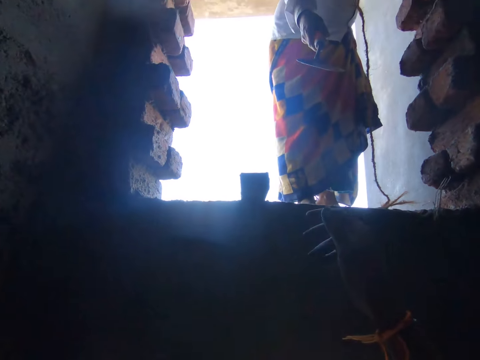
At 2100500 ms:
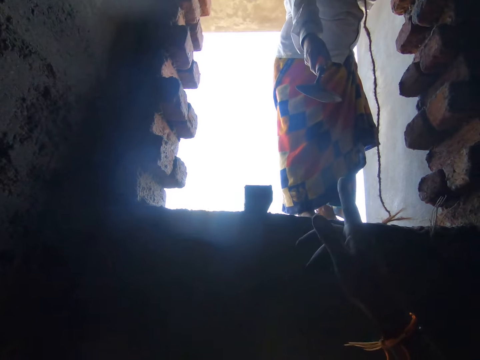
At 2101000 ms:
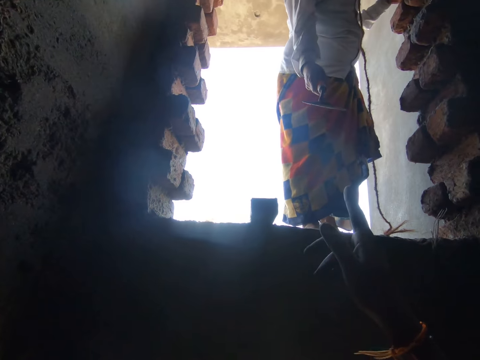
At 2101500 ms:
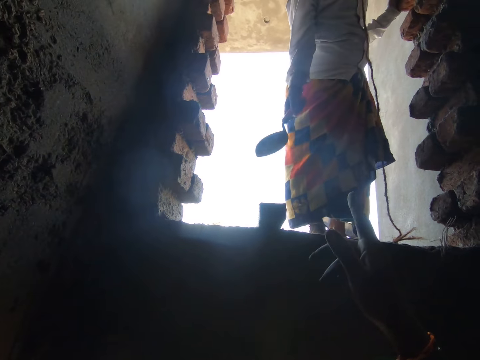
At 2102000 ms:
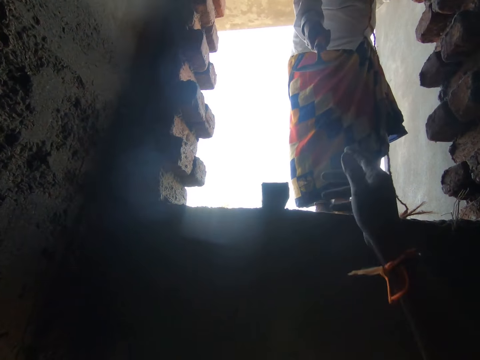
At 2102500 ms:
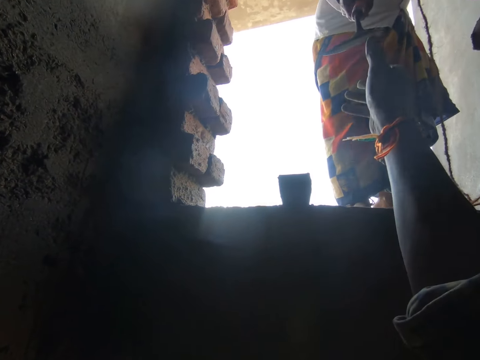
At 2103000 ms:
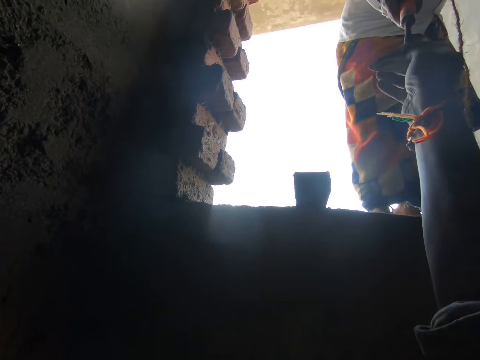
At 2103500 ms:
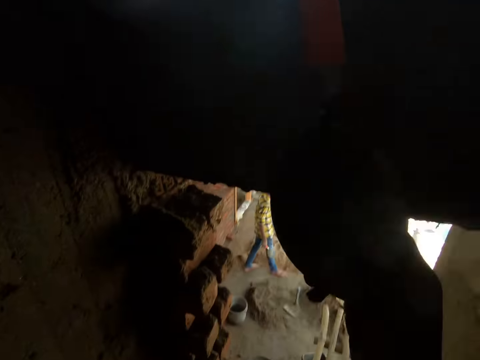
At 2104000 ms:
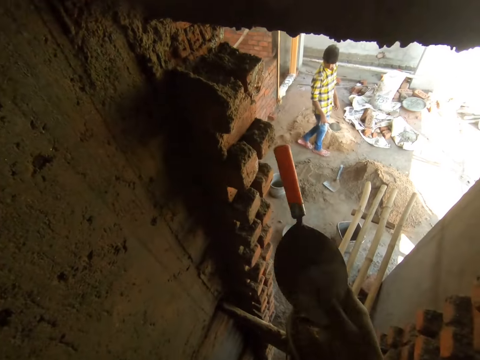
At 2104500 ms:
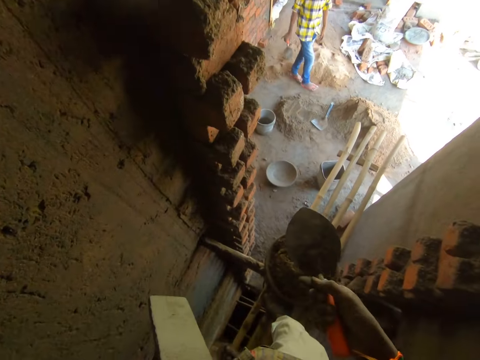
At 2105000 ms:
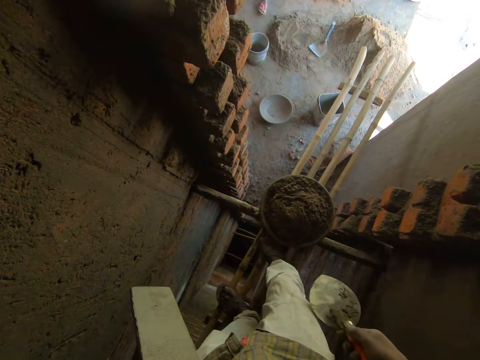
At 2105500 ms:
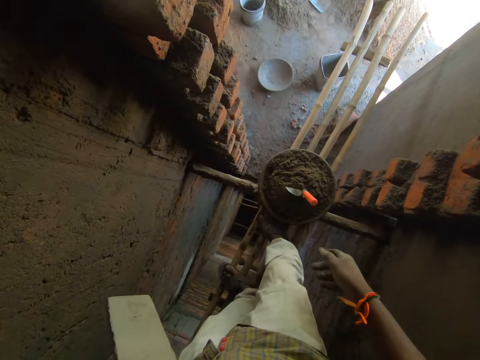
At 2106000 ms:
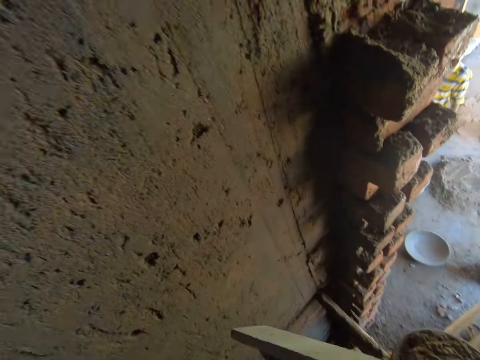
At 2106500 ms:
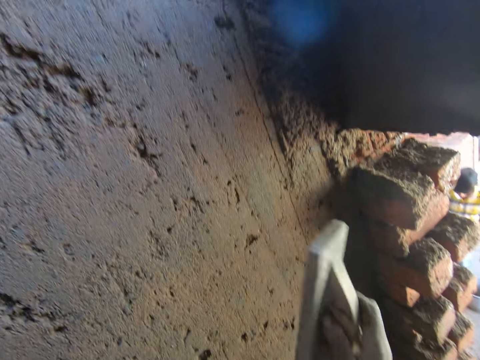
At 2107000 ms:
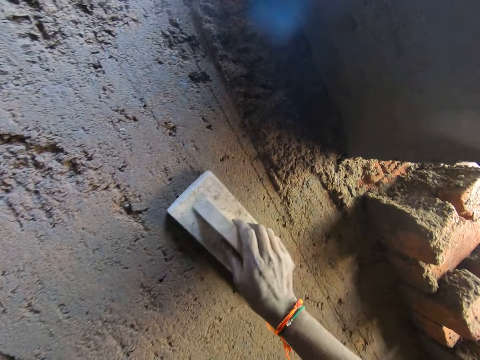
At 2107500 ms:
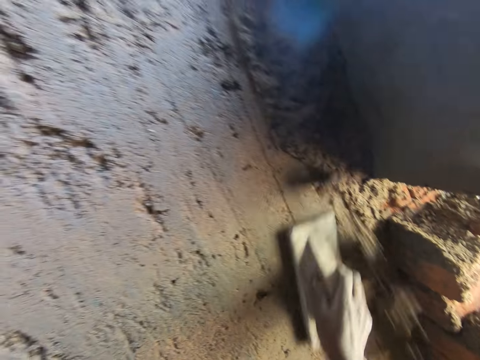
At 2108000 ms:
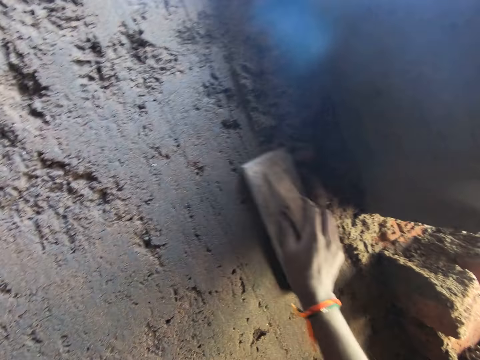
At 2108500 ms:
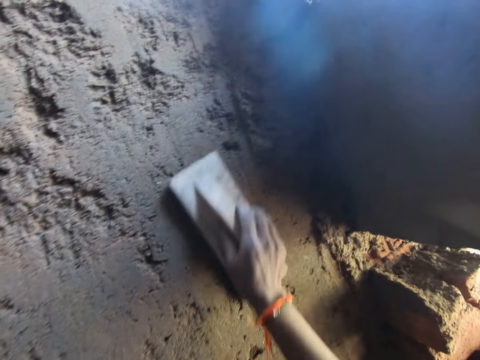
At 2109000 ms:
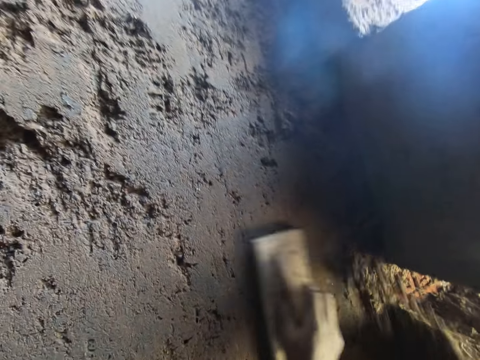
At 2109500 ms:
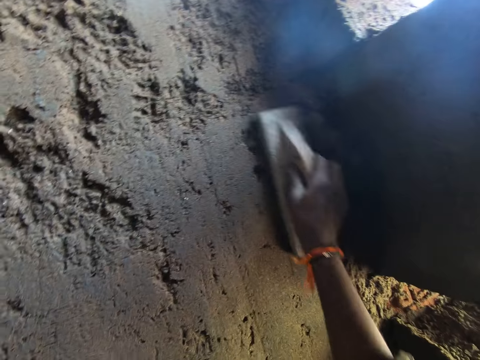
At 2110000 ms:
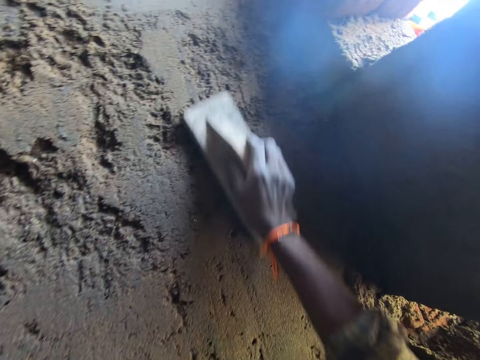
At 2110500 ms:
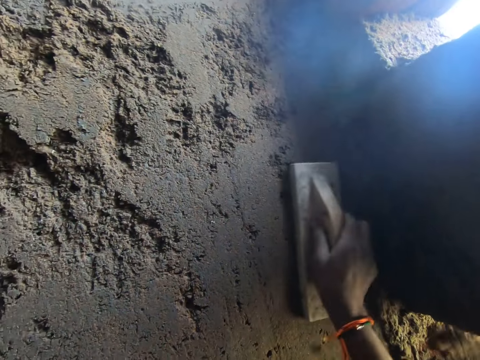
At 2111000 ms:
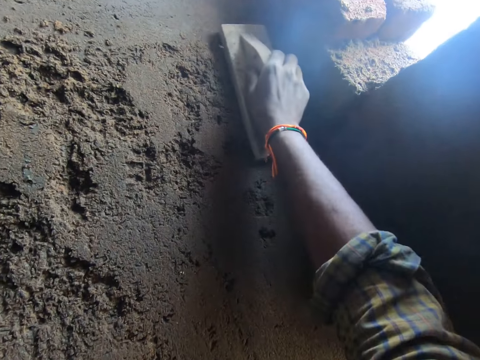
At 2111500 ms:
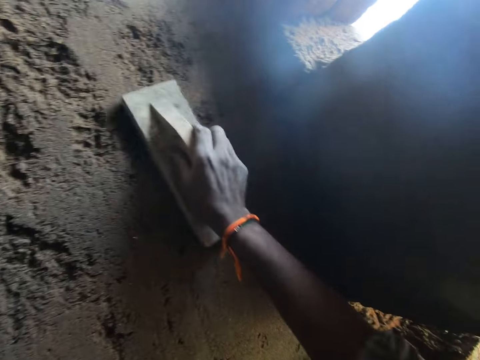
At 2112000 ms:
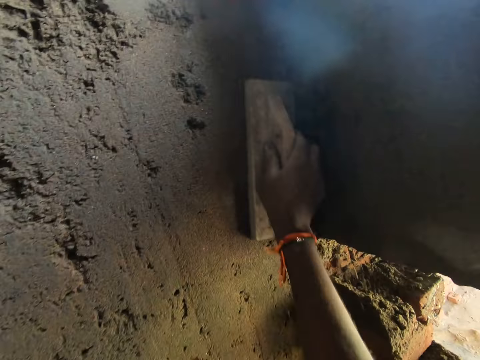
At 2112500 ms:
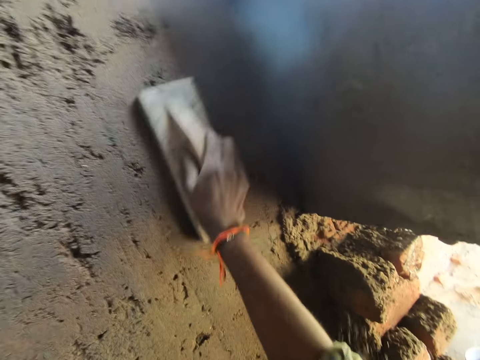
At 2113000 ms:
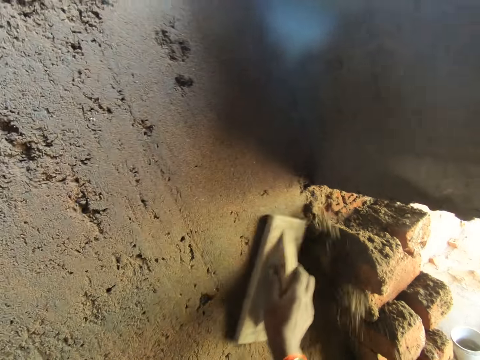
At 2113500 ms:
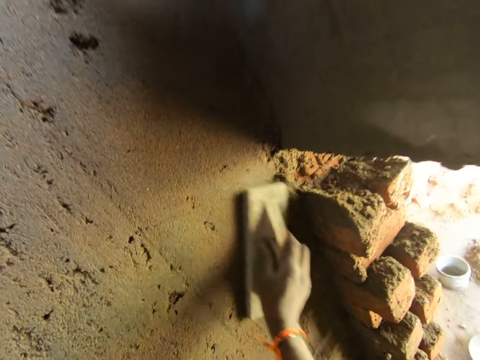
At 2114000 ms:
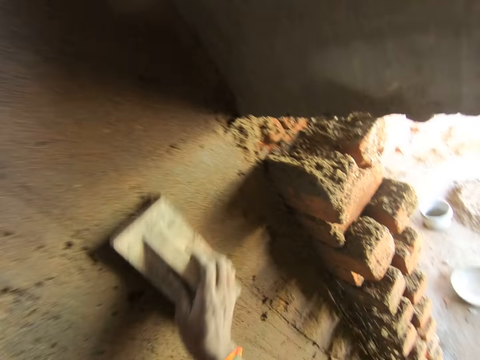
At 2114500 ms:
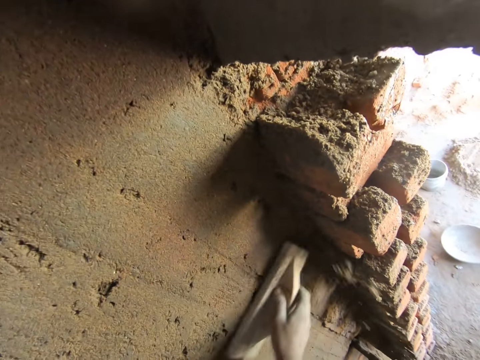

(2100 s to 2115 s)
The camera wearer interacts with a woman. He picks up the trowel from another woman. The other woman passes the hand trowel to the camera wearer with her right hand. The camera wearer flips the hand trowel in his right hand. He drops the hand trowel in his right hand into the mortar in a head pan on the scaffold. He passes the plastering float from his left hand to his right hand. He smoothens the mortar on the wall with the plastering float in his right hand.

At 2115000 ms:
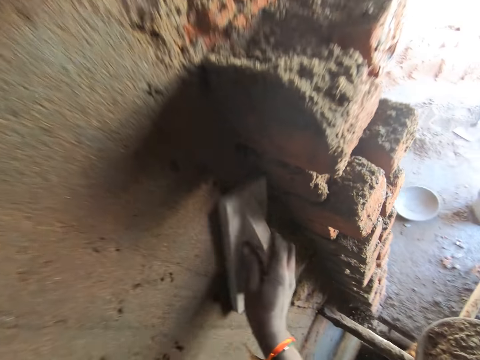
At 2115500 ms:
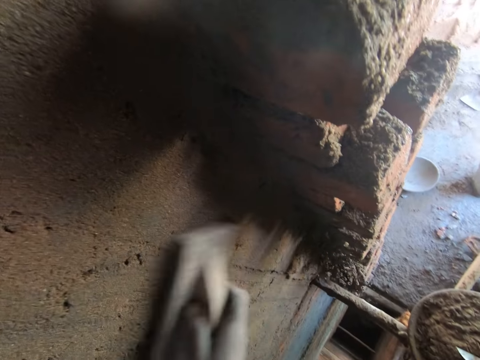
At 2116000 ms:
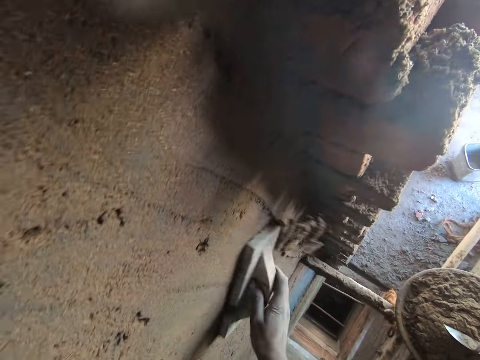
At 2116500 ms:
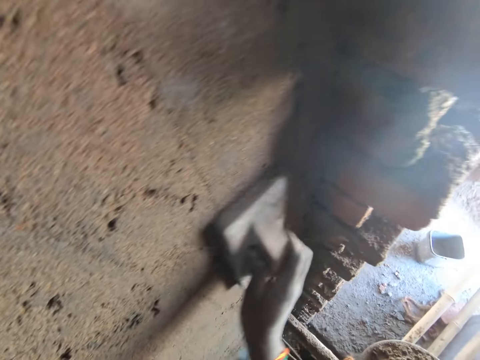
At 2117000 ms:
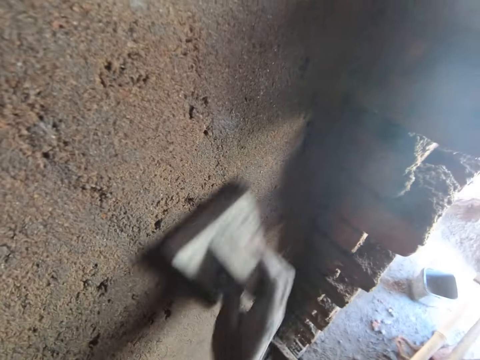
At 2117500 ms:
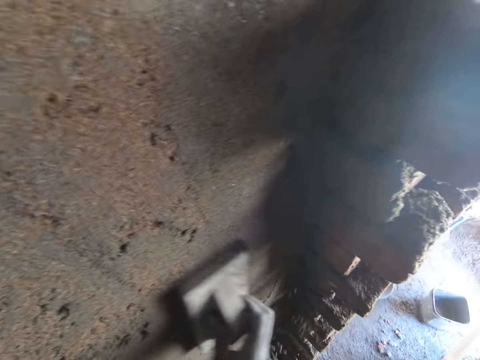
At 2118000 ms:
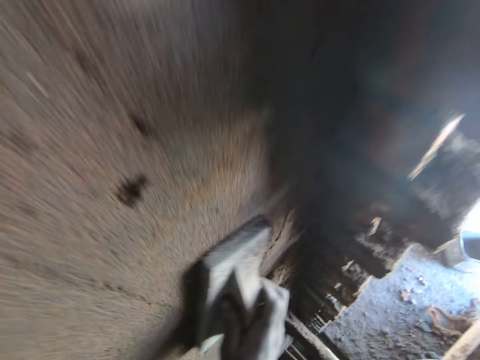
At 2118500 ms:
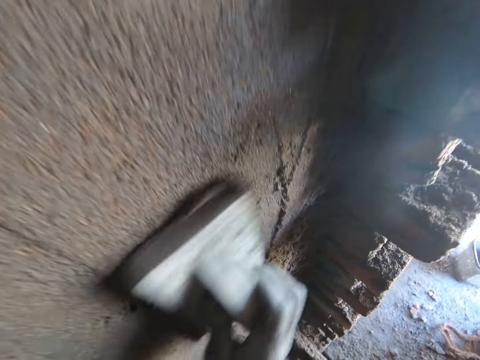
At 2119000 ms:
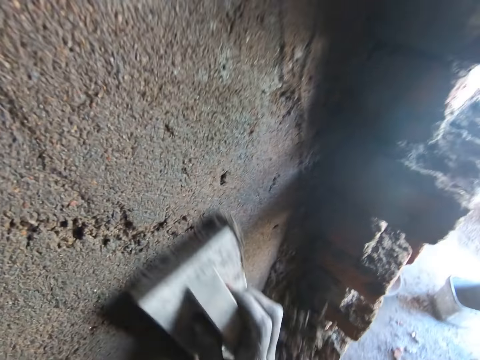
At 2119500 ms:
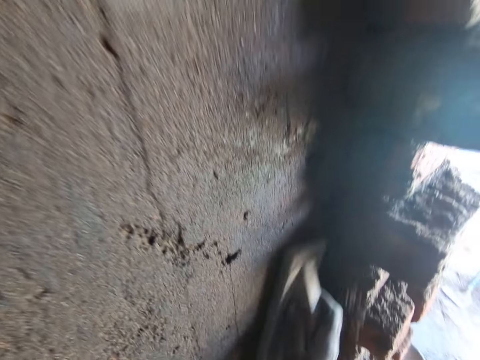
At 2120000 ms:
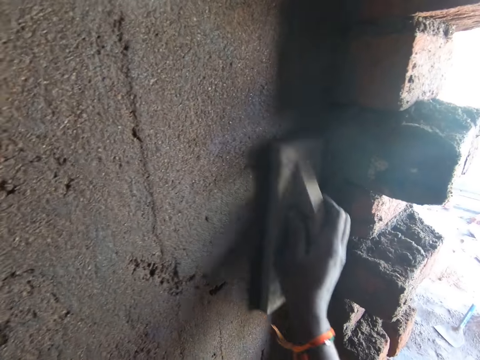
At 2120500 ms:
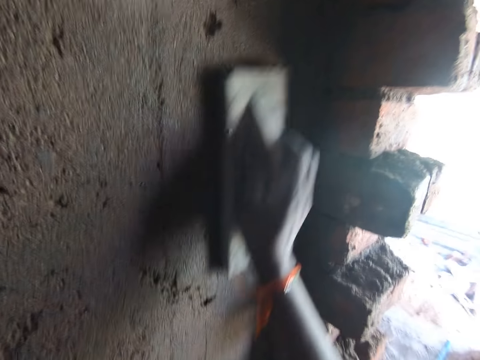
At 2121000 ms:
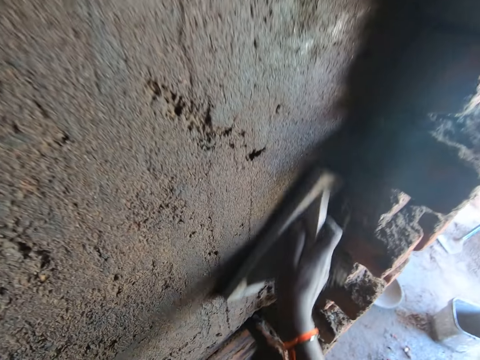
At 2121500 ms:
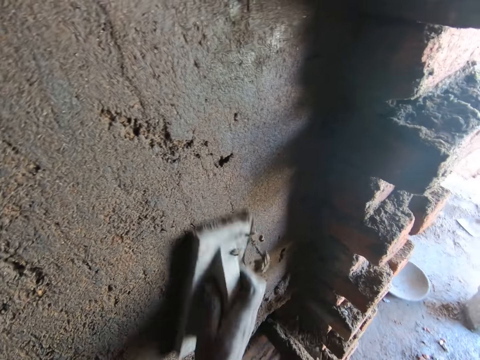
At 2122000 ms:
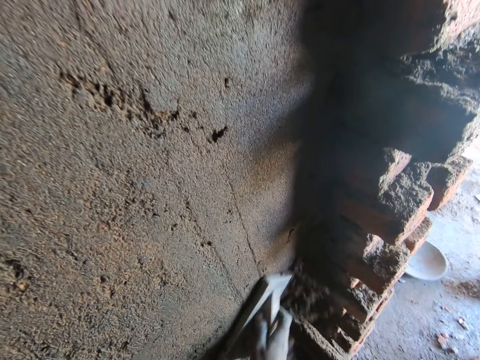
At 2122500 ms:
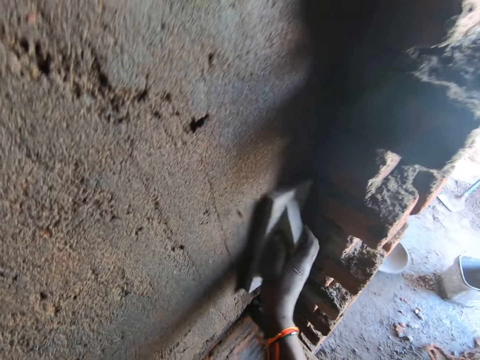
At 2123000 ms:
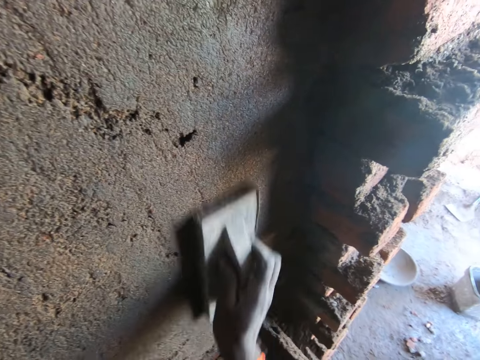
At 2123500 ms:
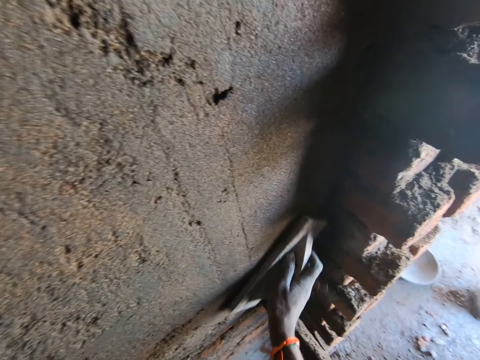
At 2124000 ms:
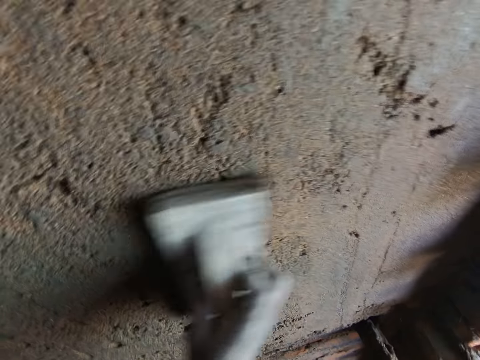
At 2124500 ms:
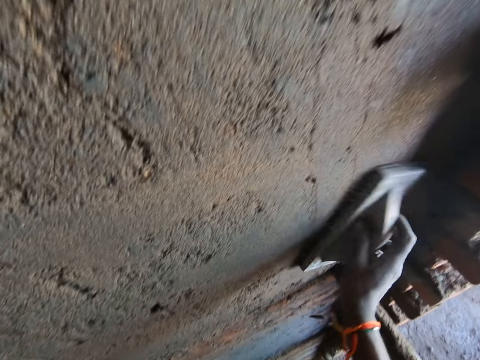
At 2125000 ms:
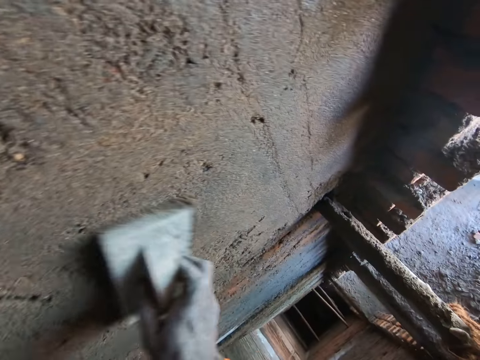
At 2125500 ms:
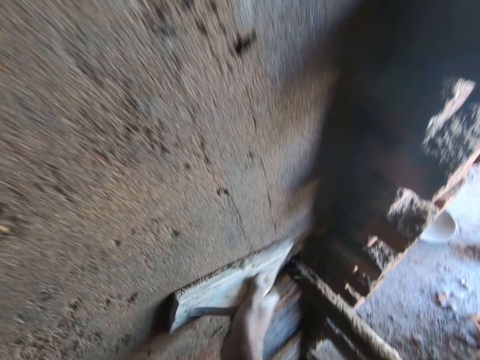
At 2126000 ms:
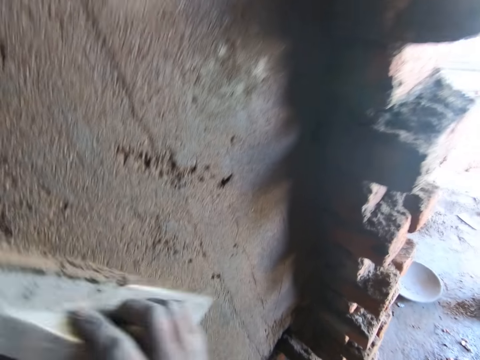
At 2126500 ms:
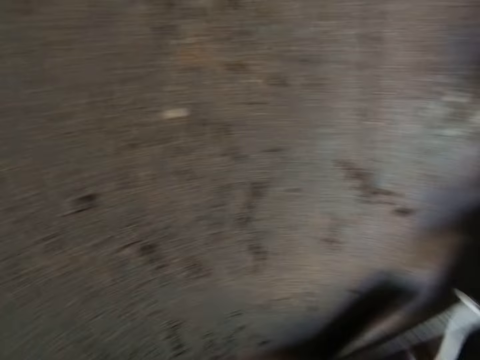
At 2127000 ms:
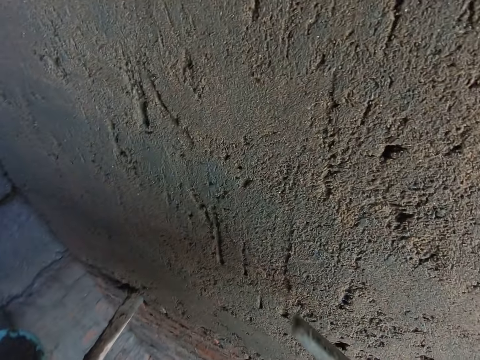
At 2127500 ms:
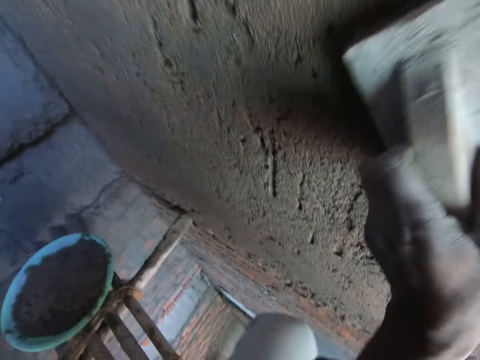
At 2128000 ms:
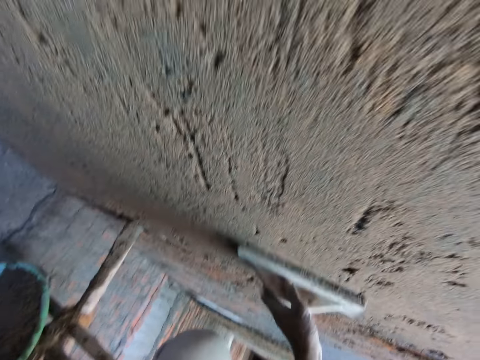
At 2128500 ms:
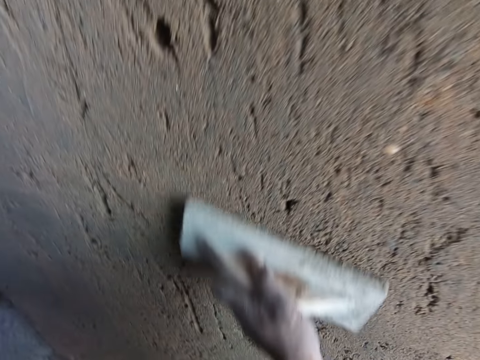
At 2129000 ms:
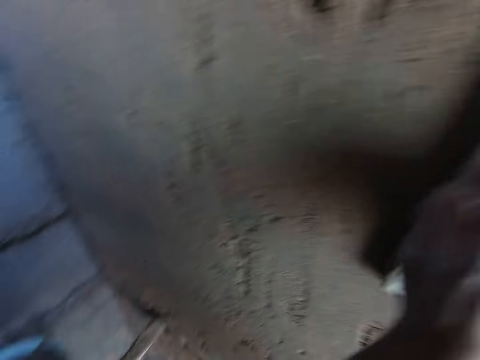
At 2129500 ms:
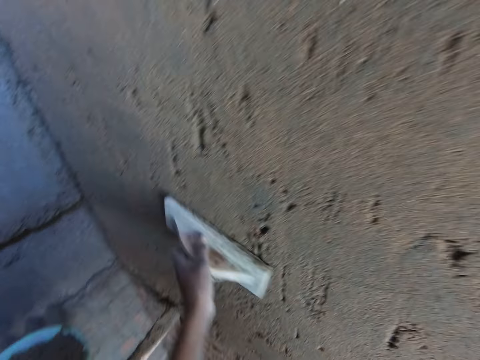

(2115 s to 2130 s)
The camera wearer passes the plastering float from his right hand to his left hand. He smoothens the mortar on the wall with the plastering float in his left hand.
